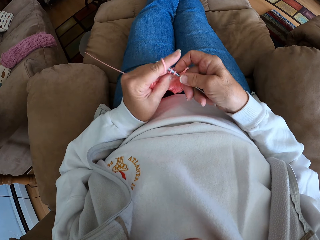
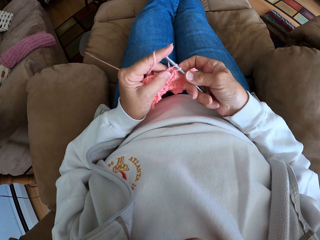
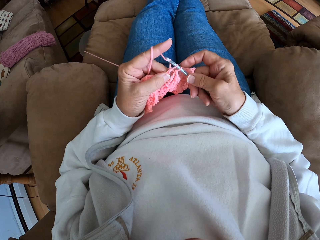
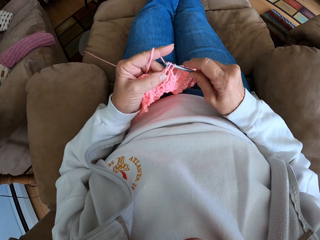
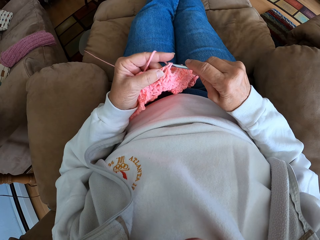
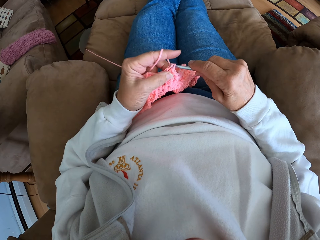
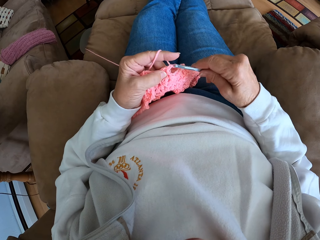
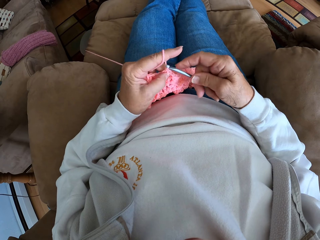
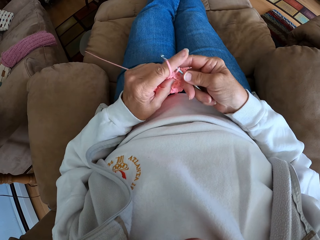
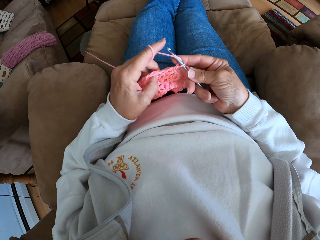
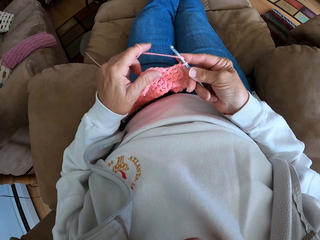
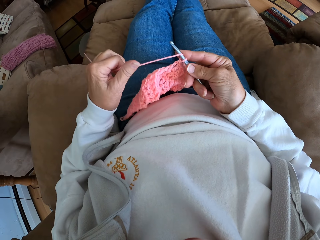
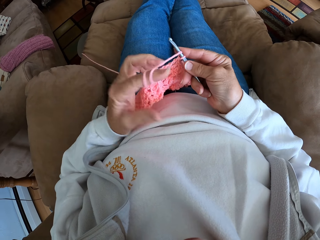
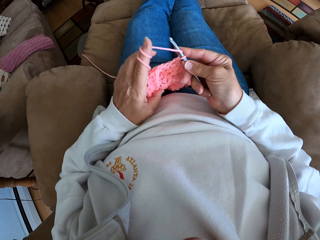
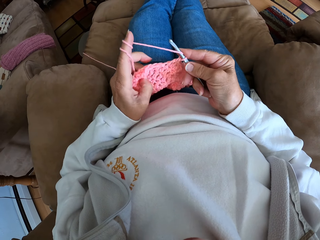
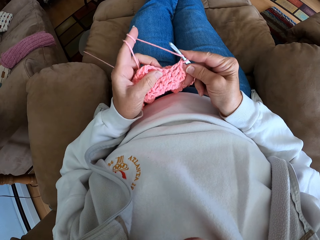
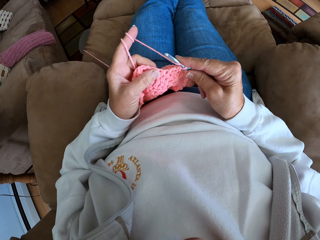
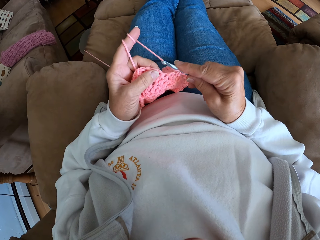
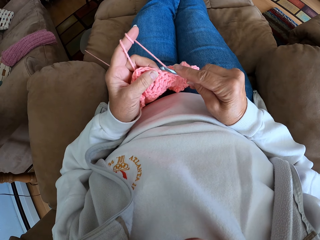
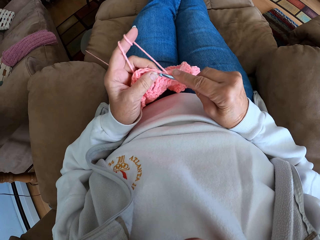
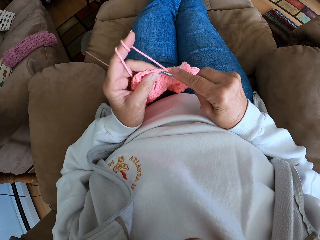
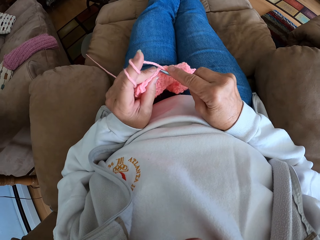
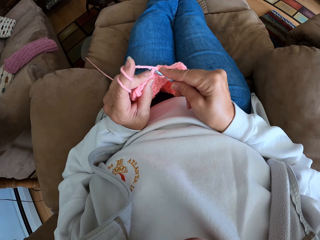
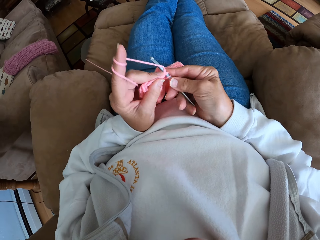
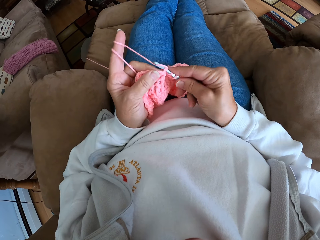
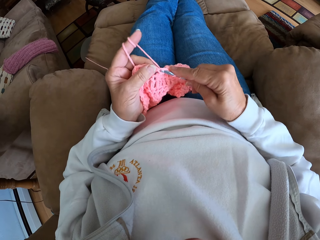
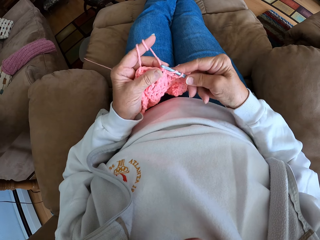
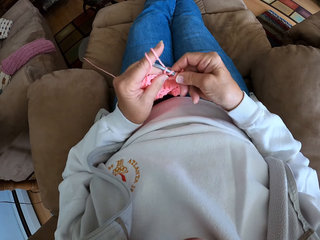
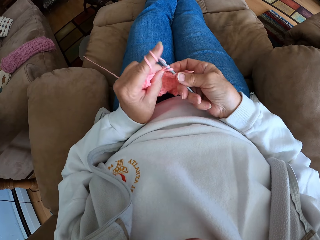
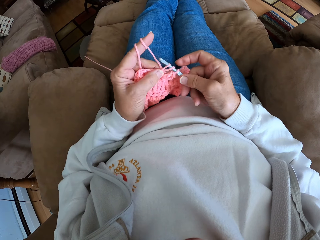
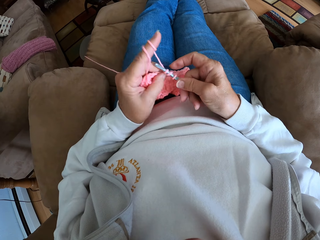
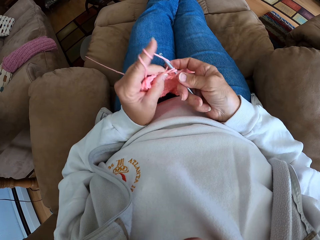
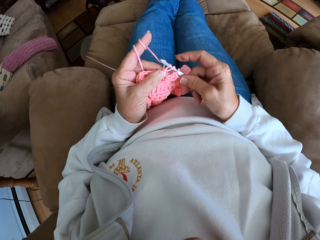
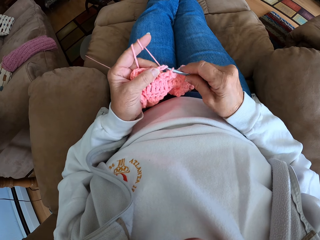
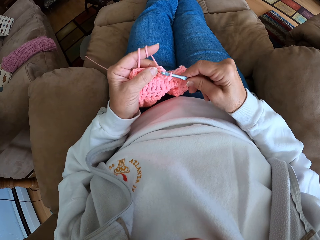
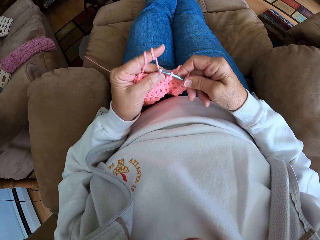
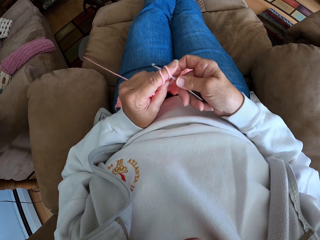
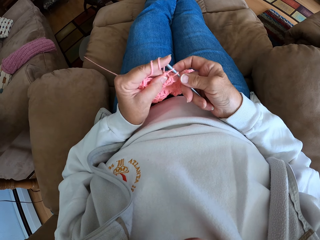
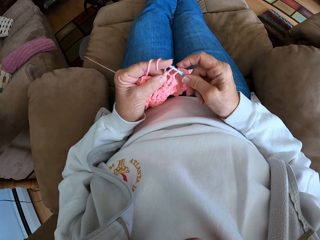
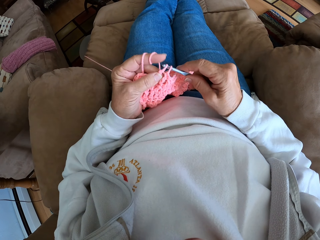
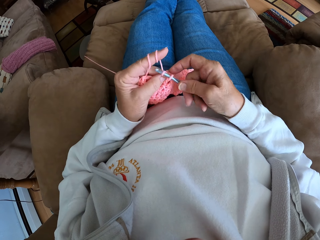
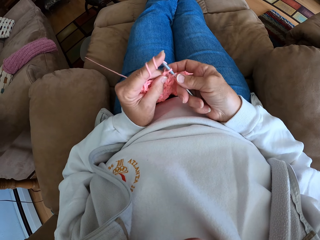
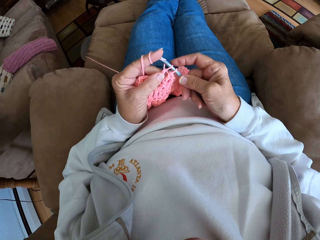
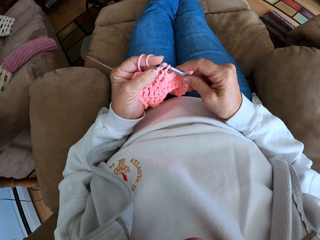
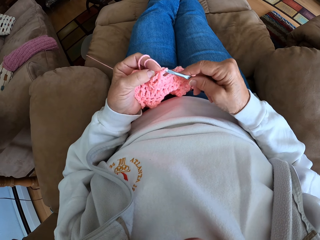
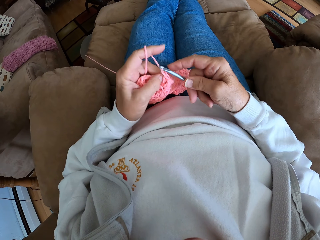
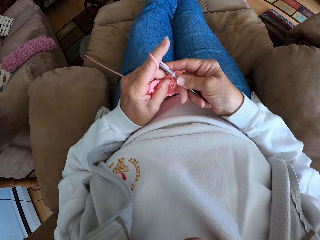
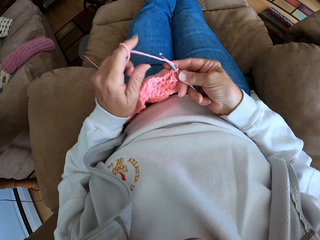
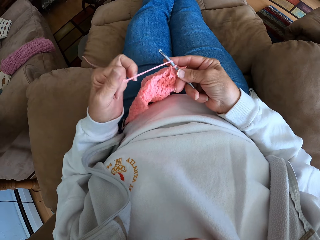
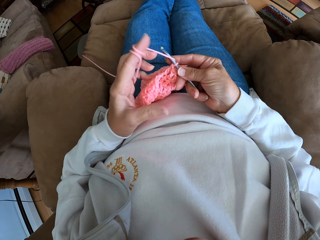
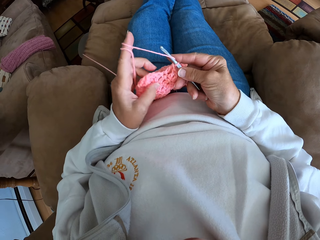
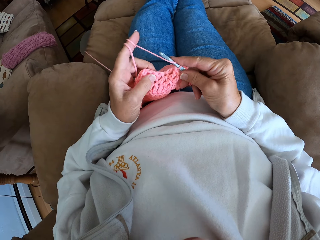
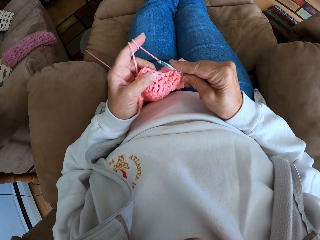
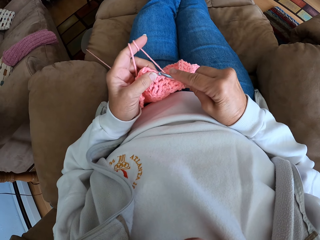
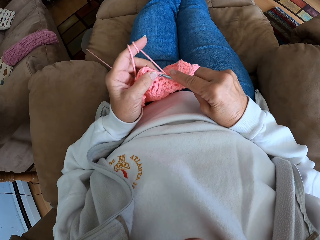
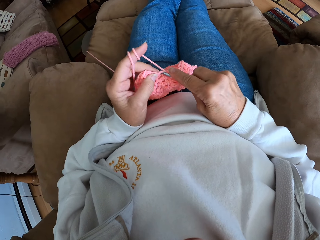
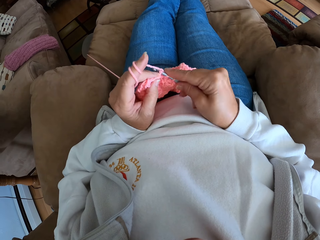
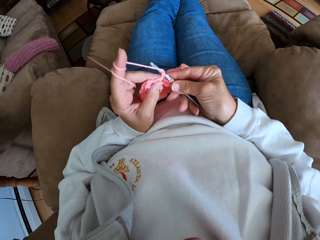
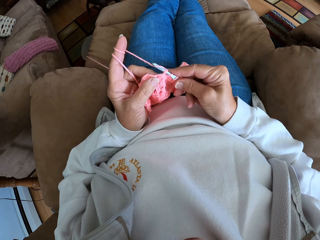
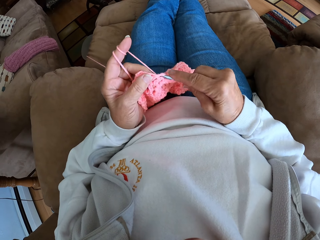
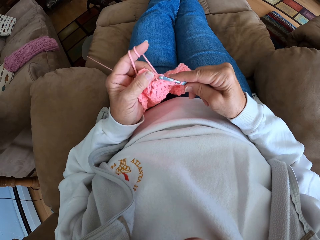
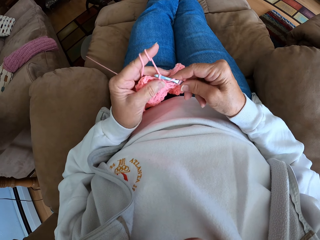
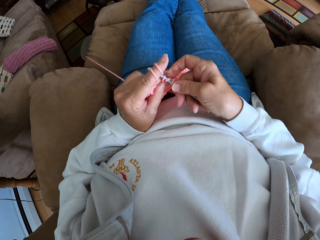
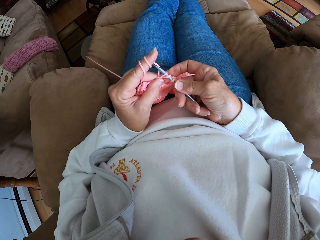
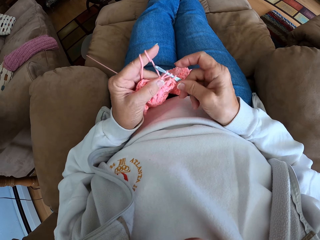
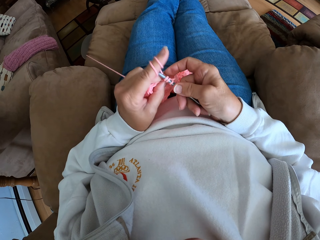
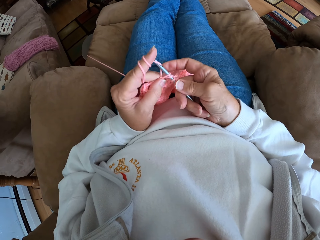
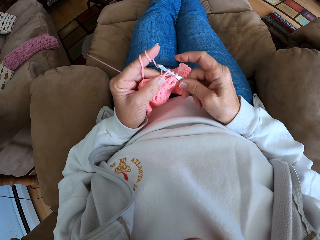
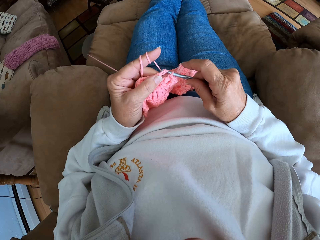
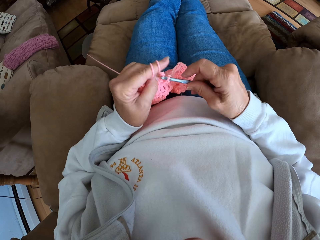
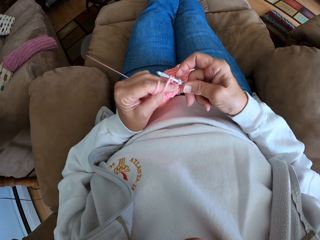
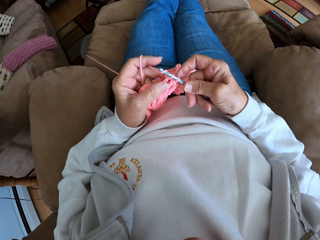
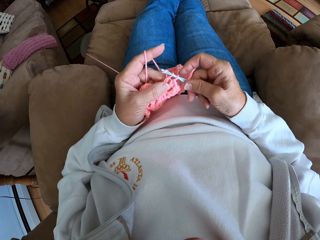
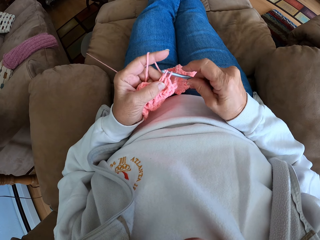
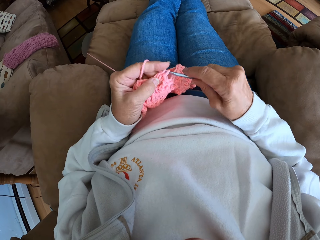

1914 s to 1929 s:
The camera wearer rolls the yarn on his finger. He makes a stitch with a crochet hook. He rolls the yarn on his finger. He makes a stitch with the crochet hook.

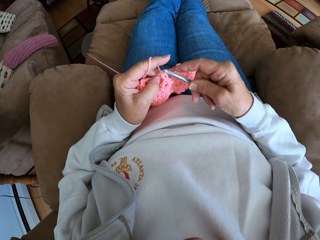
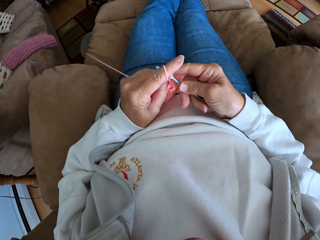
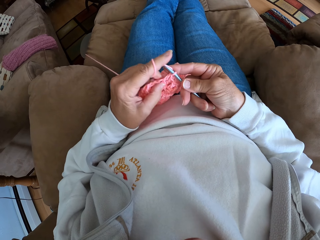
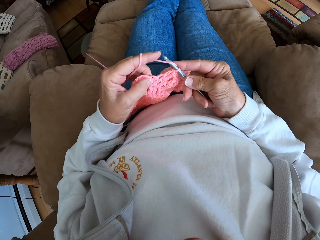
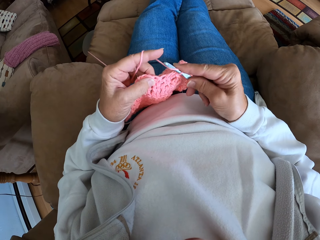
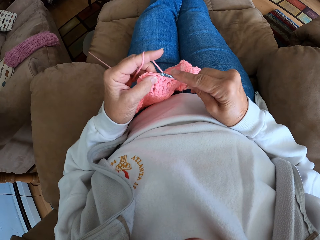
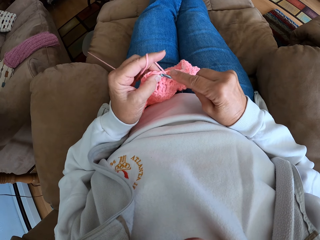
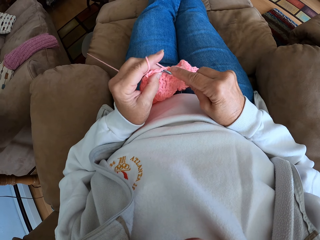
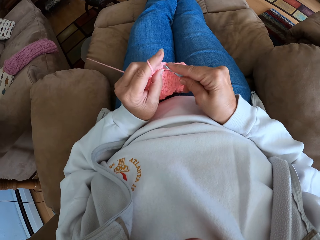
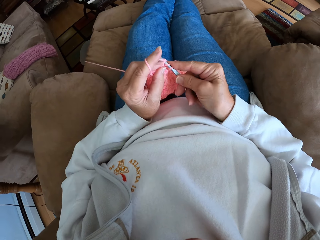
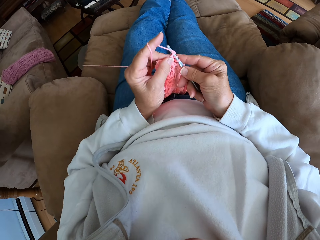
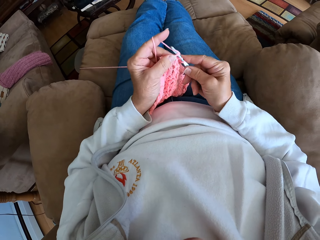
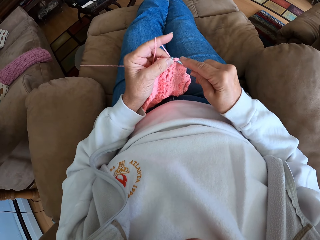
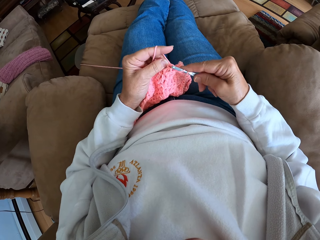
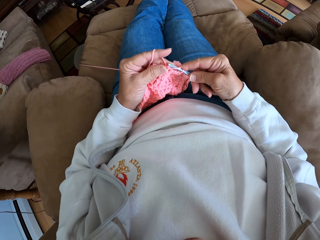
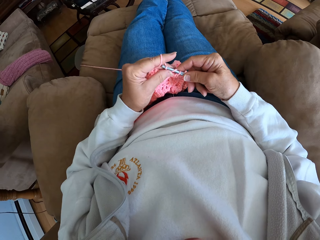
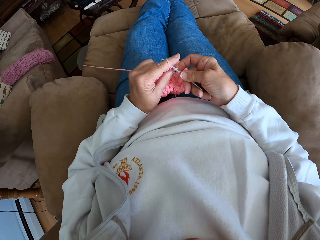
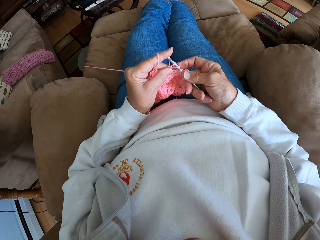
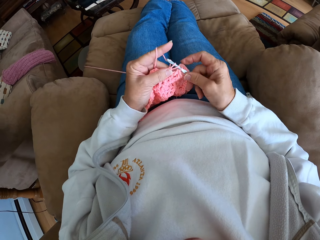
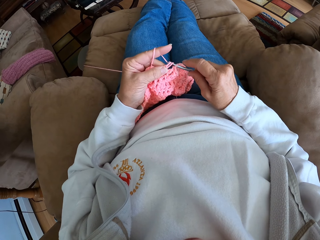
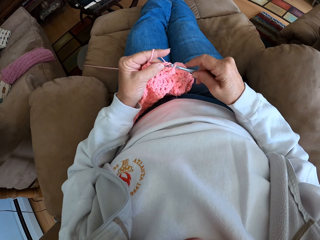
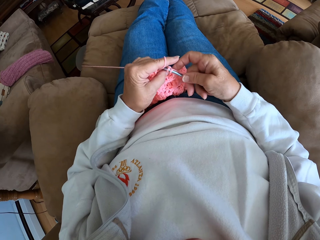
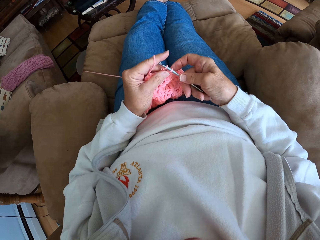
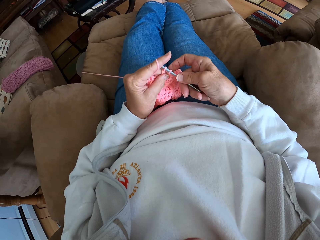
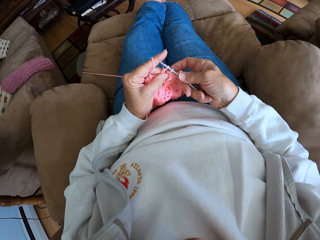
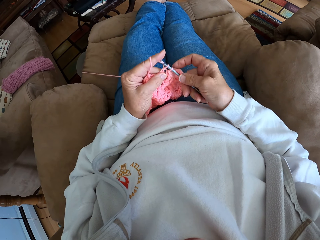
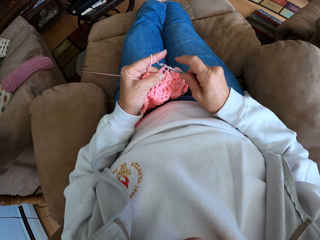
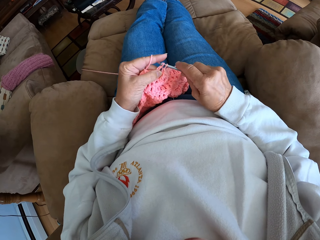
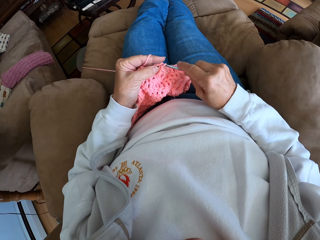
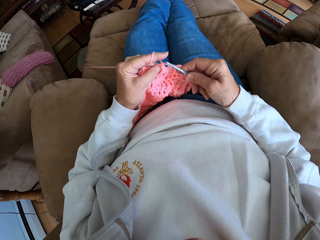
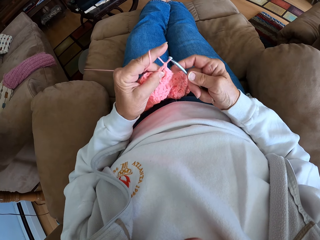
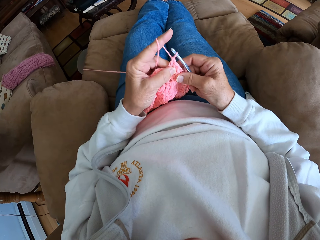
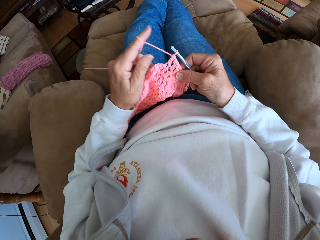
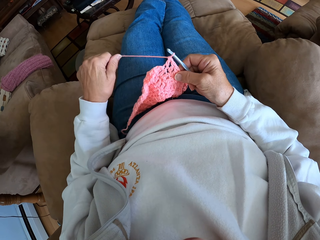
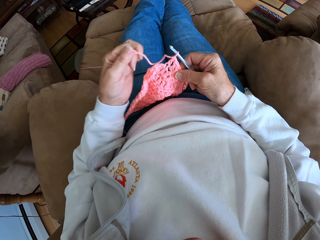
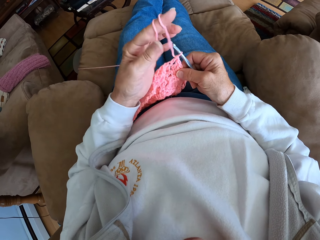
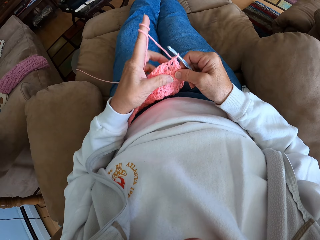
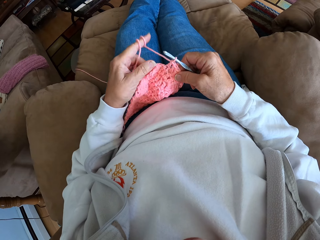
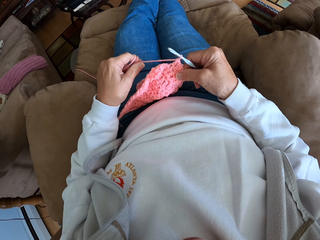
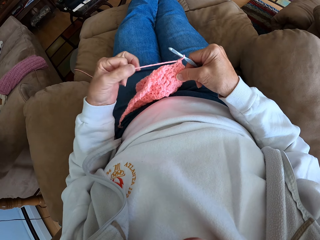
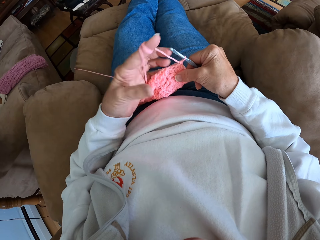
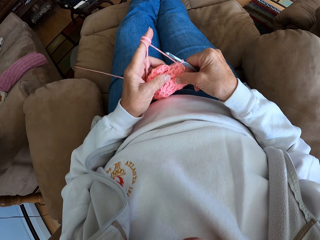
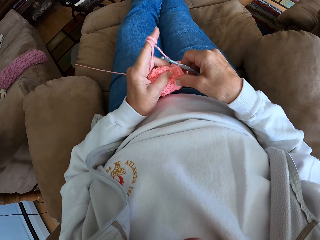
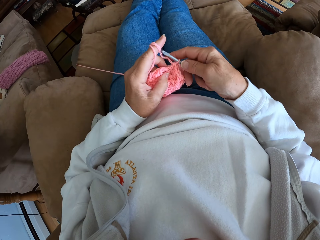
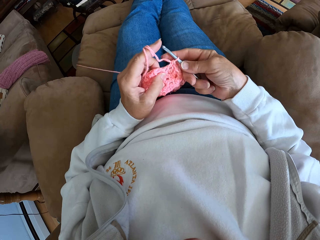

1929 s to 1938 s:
The camera wearer holds the fabric with her right hand. She rolls more yarn on her left finger.
